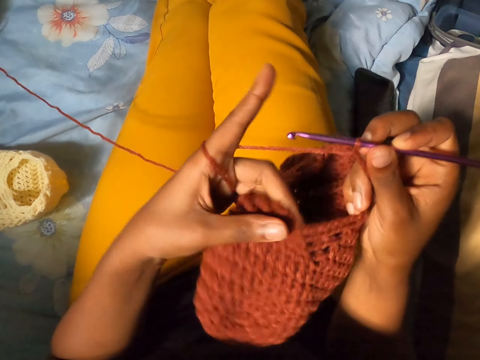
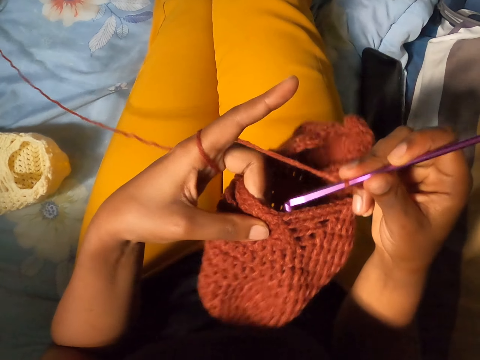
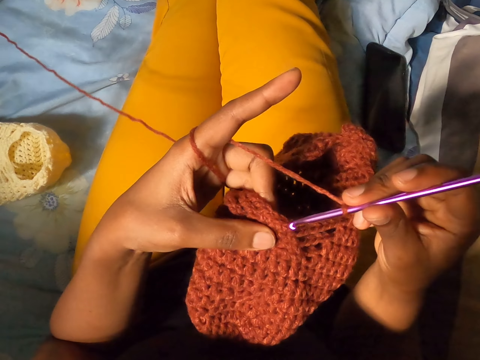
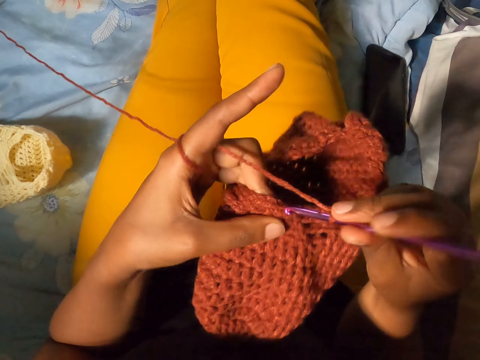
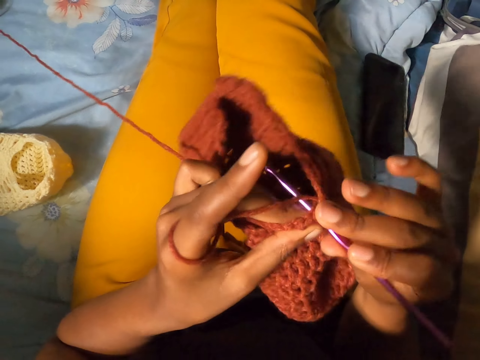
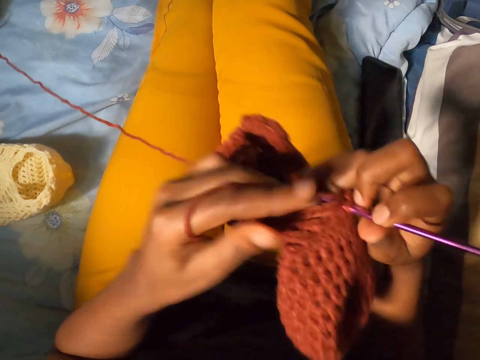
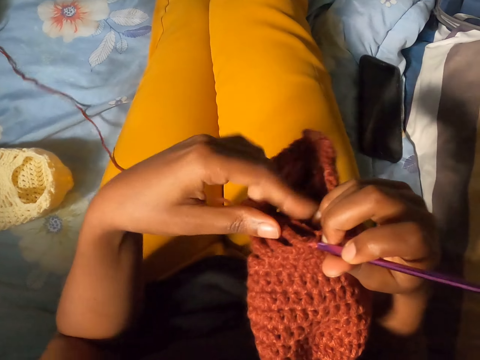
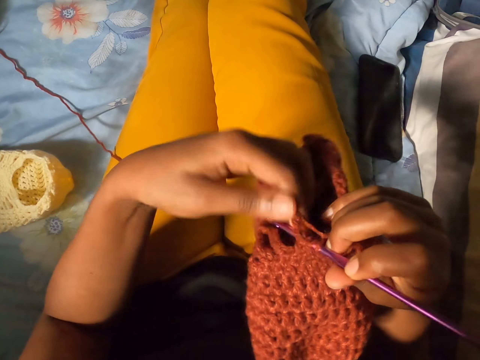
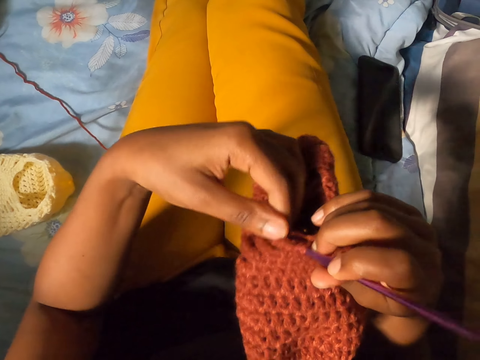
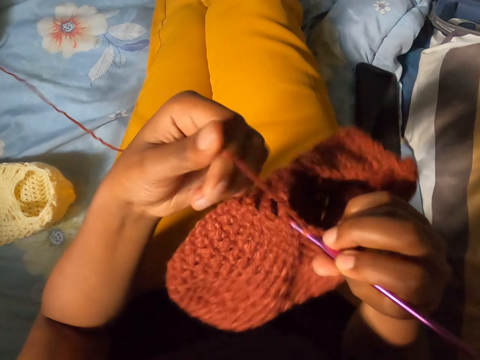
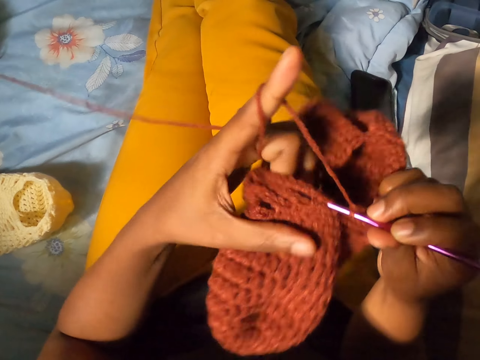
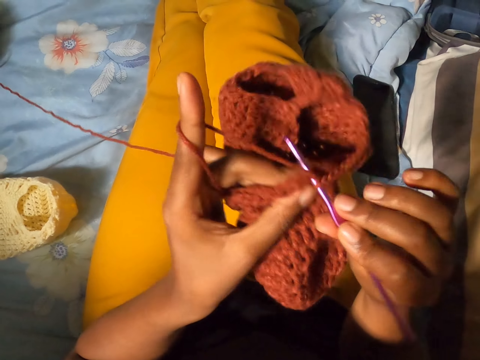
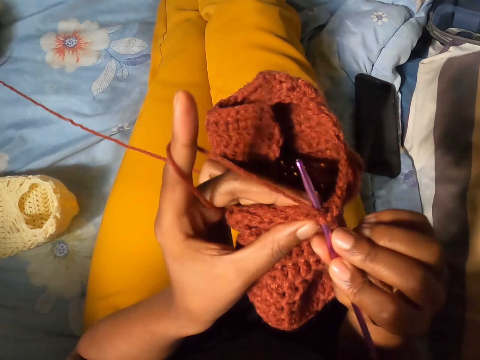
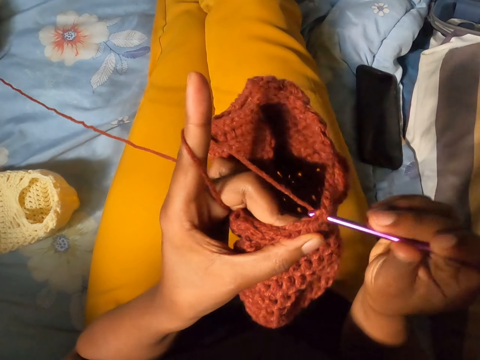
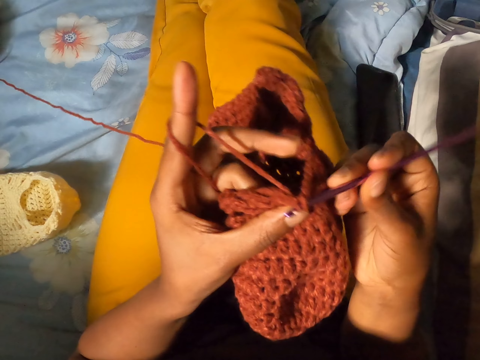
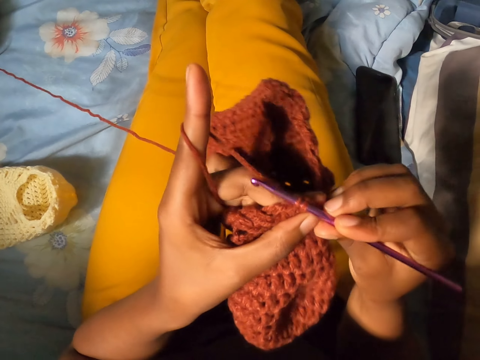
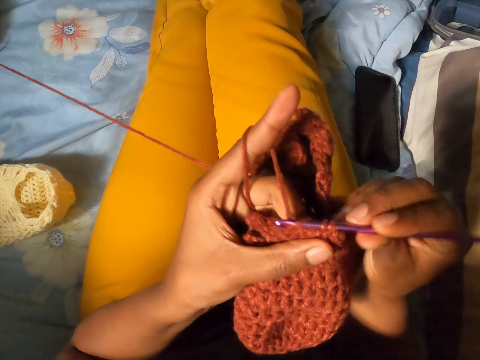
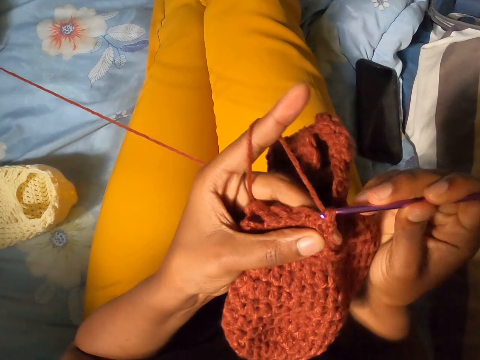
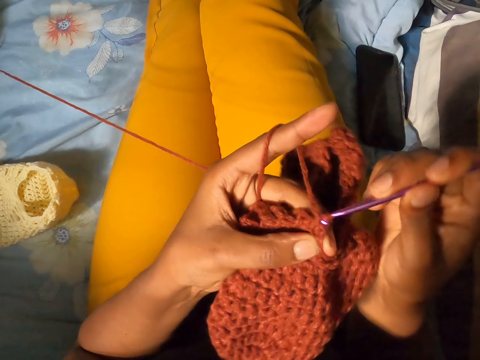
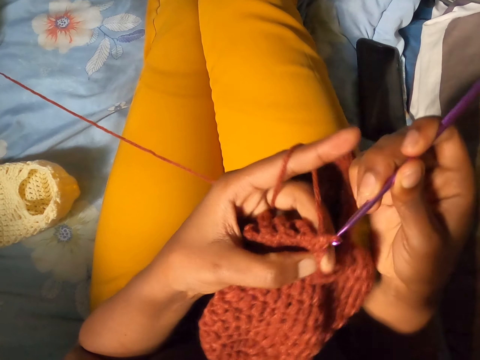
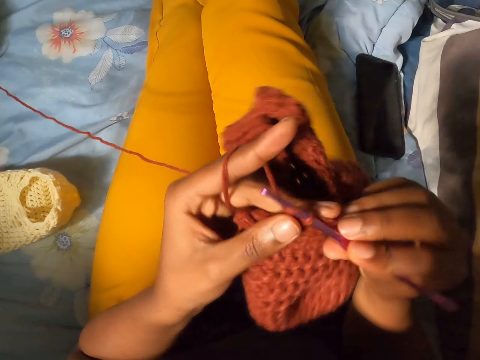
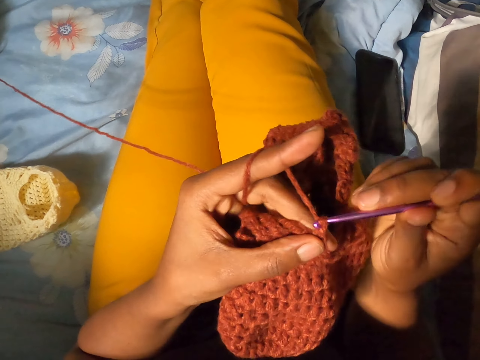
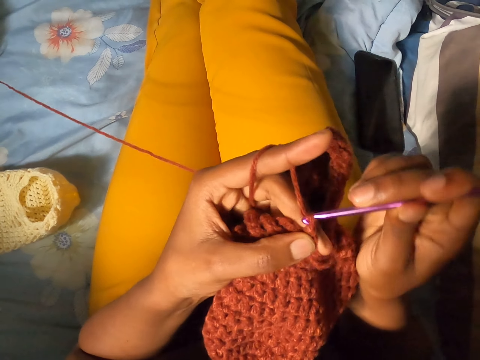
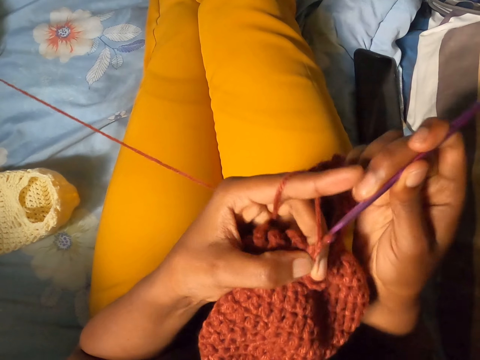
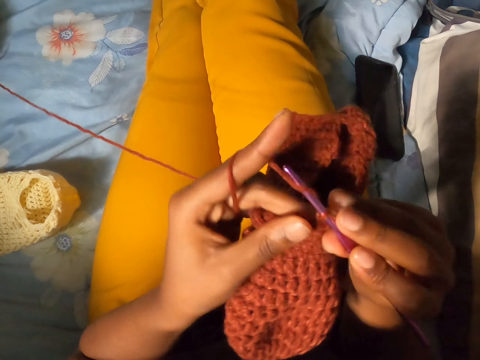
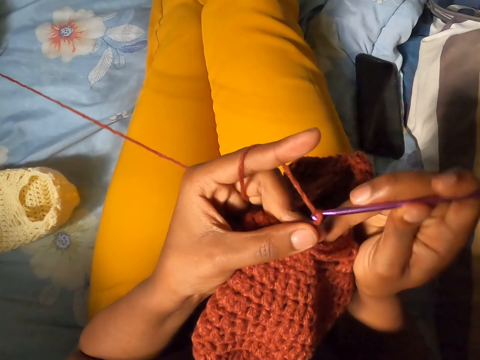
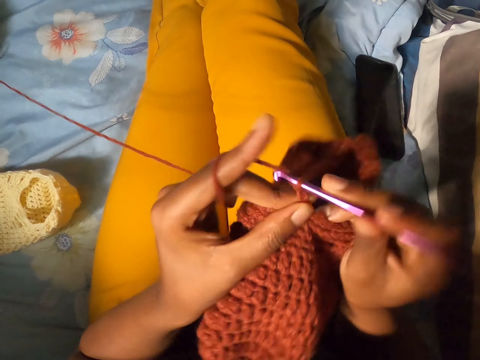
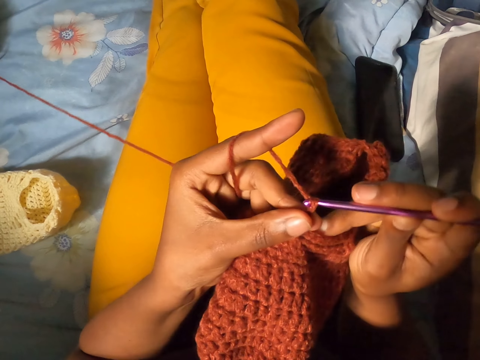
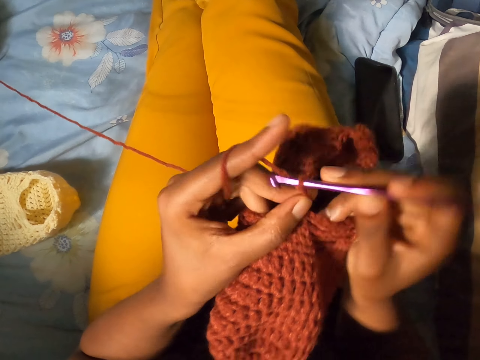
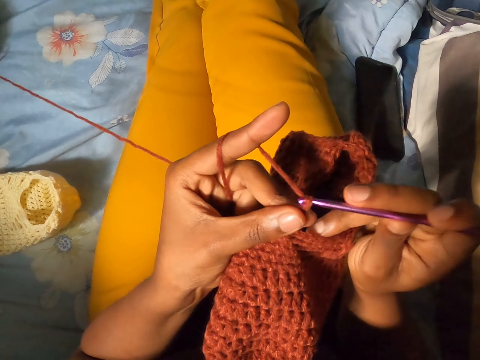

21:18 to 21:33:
The camera wearer inserts the crochet hook into the crochet with her right hand. She knits a fabric of yarn with the crochet. She untwirls the yarn from her left forefinger. She holds the crochet with her right hand. She aligns the yarn. She twirls the yarn around her left forefinger. She holds the crochet with both hands. She crochets the yarn with the crochet hook in her right hand.

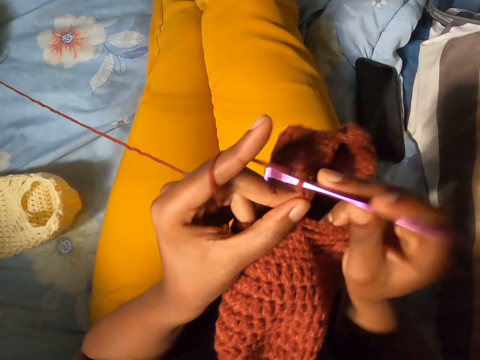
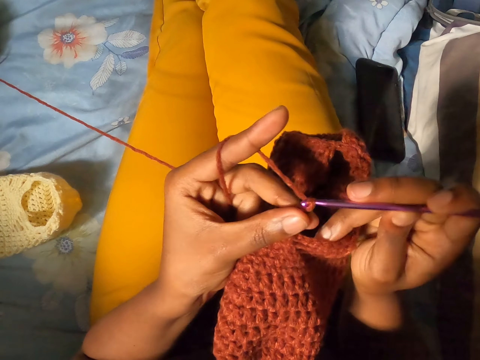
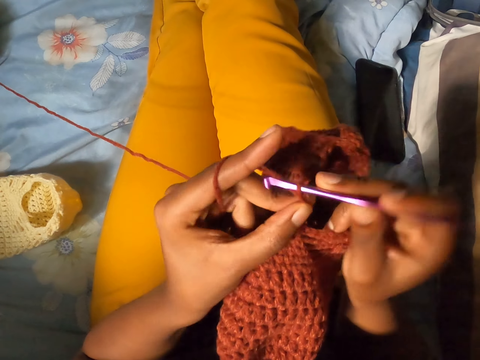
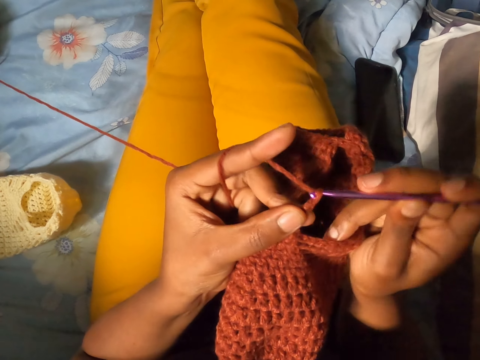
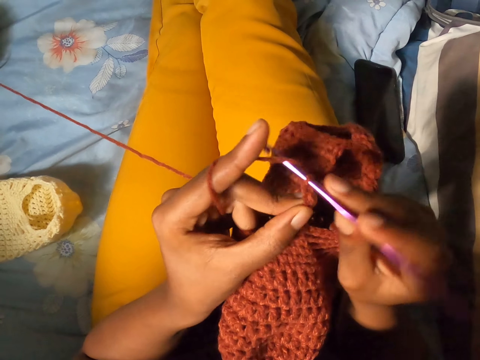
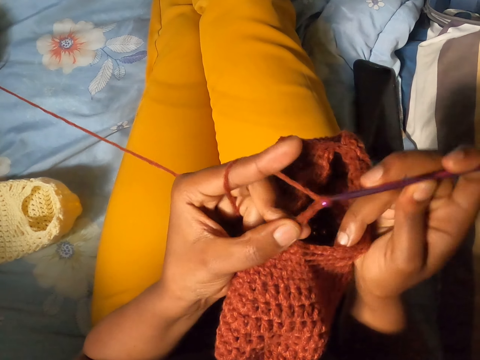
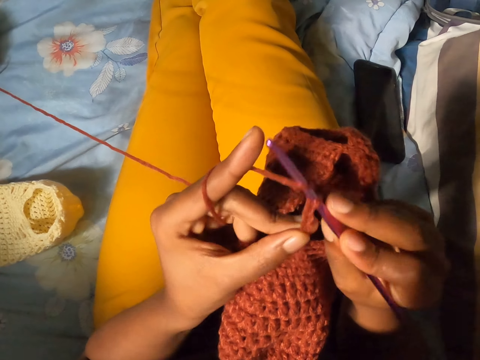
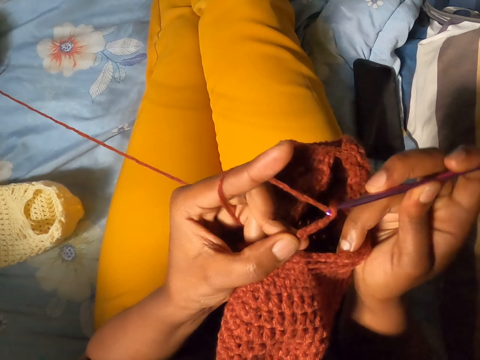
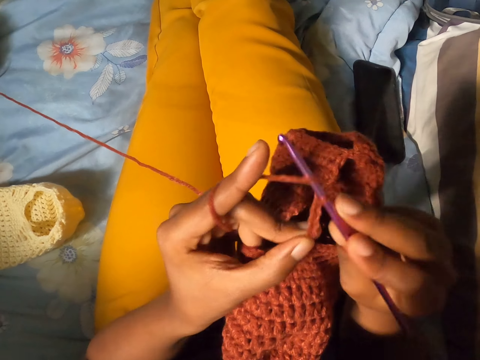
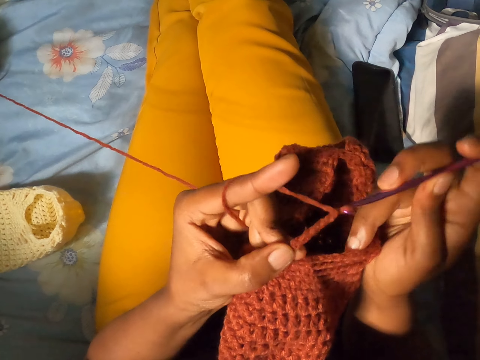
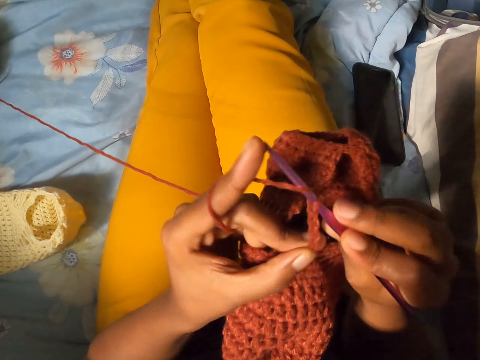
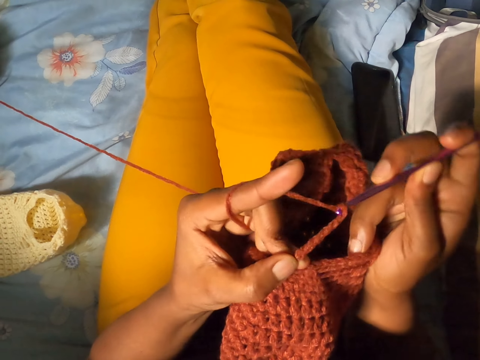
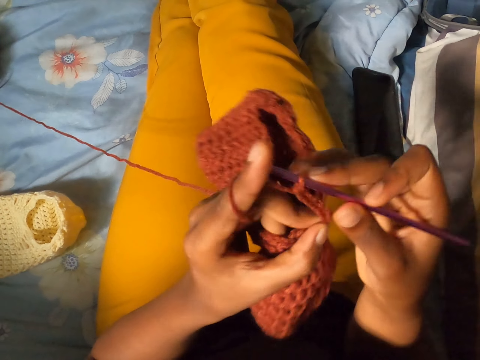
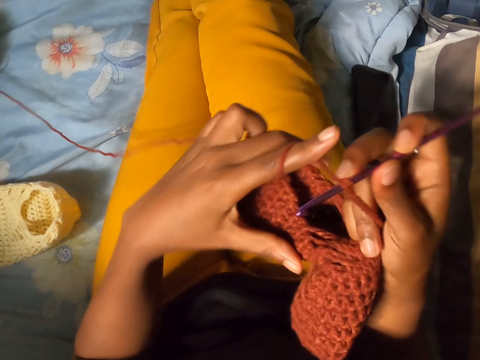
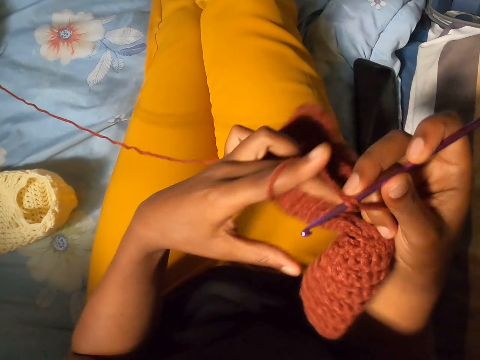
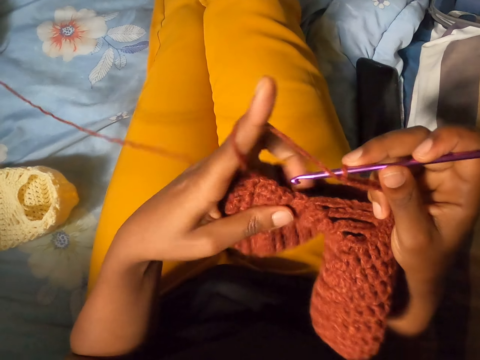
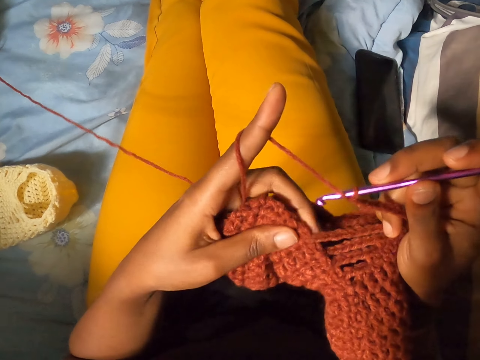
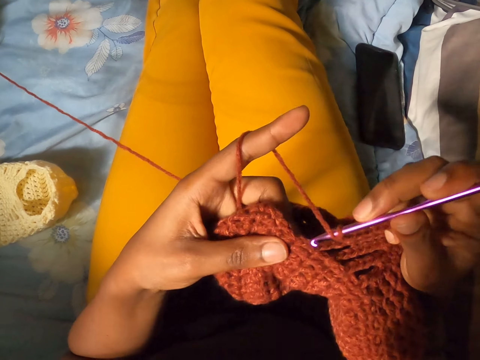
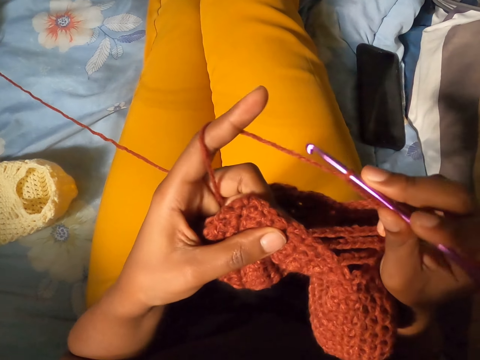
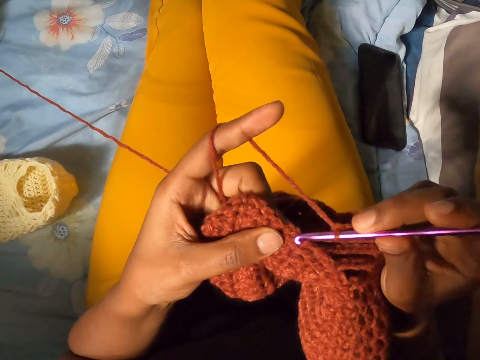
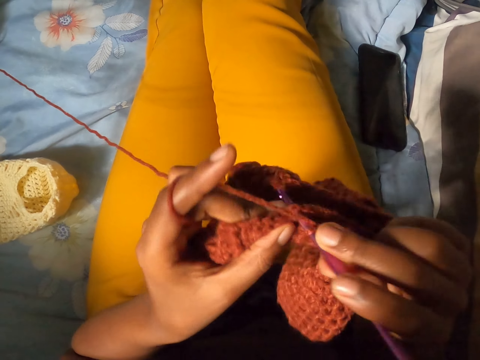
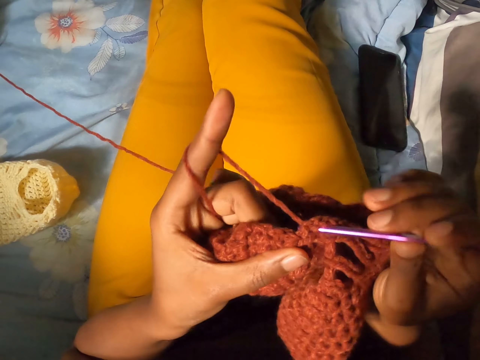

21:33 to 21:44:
The camera wearer aligns the fabric. They knit the fabric of yarn with a crochet.
